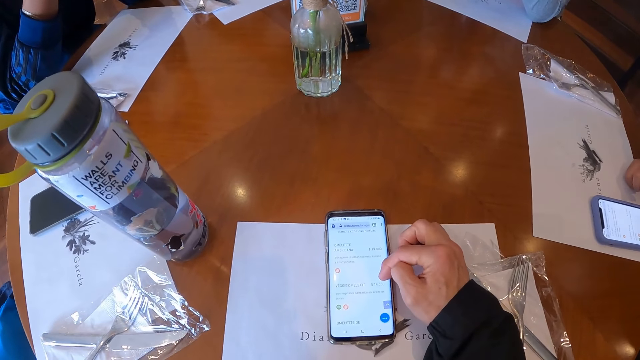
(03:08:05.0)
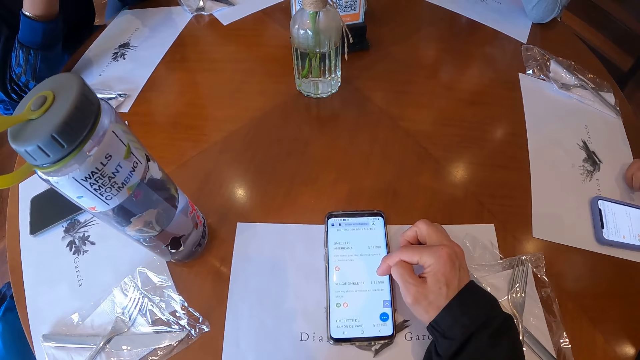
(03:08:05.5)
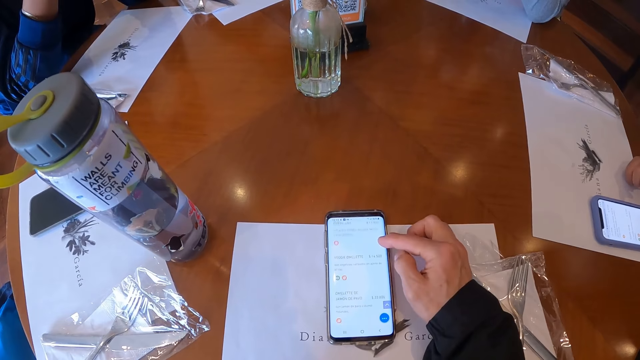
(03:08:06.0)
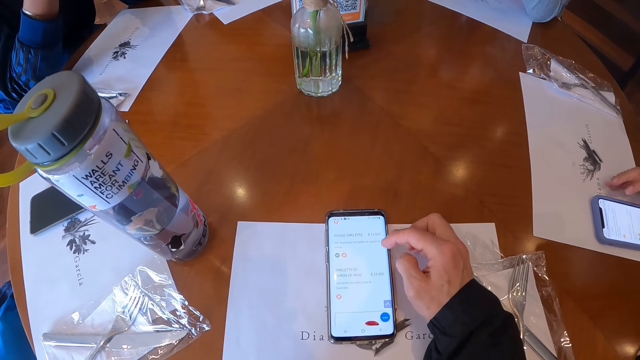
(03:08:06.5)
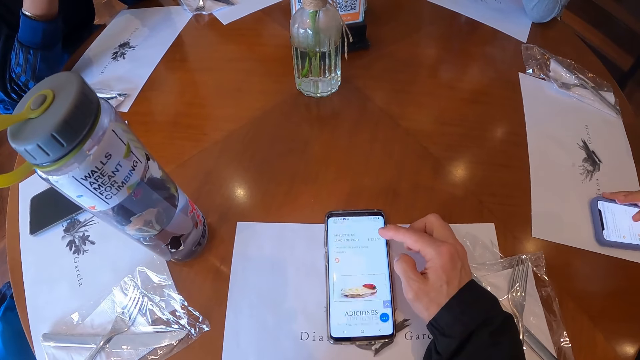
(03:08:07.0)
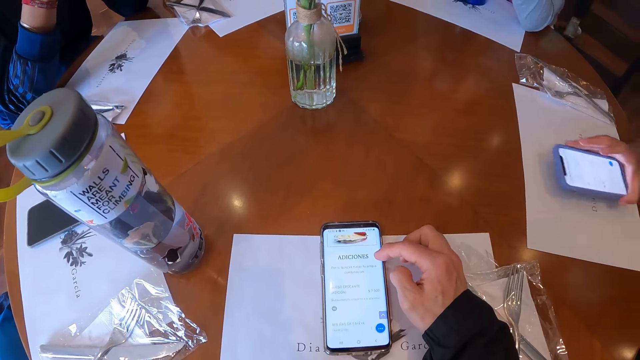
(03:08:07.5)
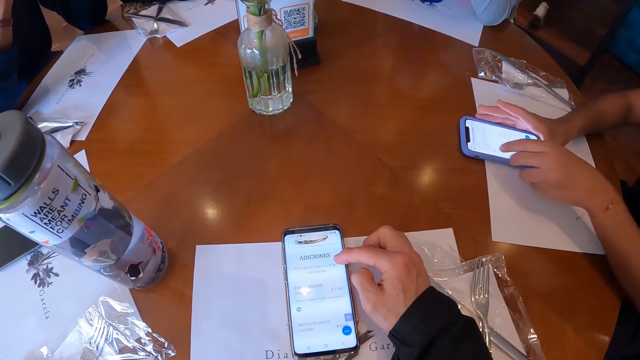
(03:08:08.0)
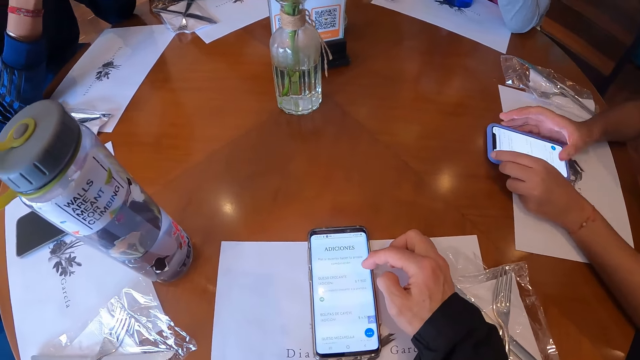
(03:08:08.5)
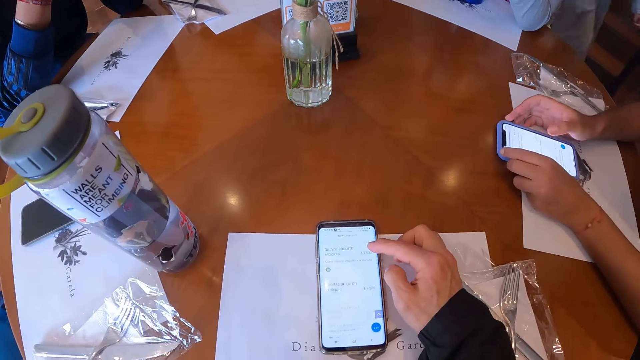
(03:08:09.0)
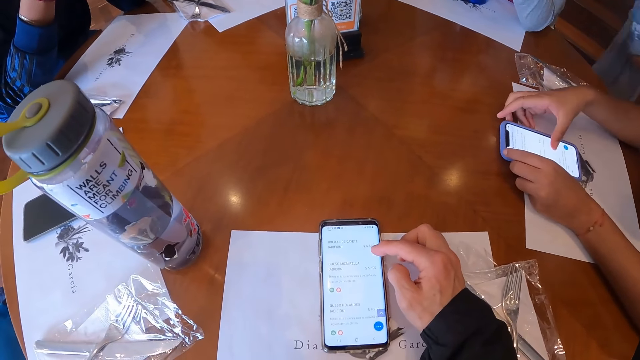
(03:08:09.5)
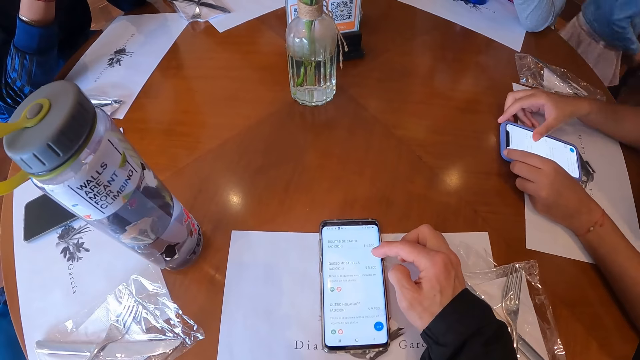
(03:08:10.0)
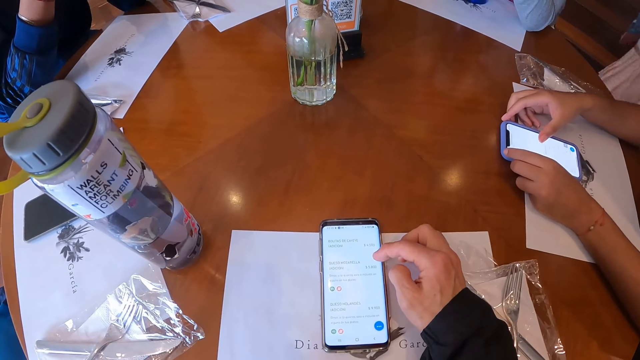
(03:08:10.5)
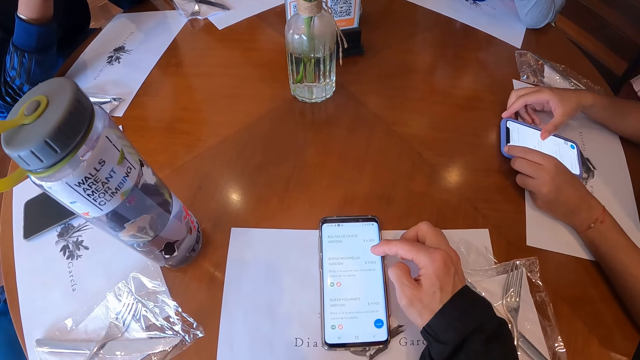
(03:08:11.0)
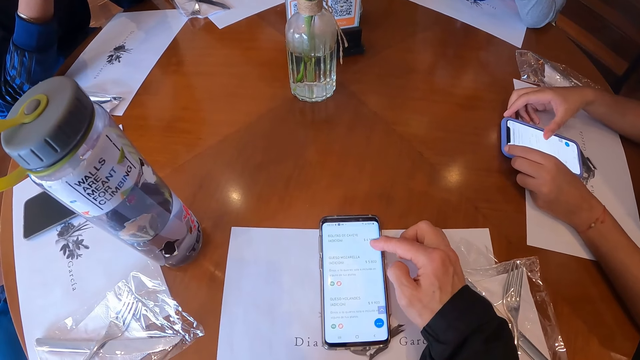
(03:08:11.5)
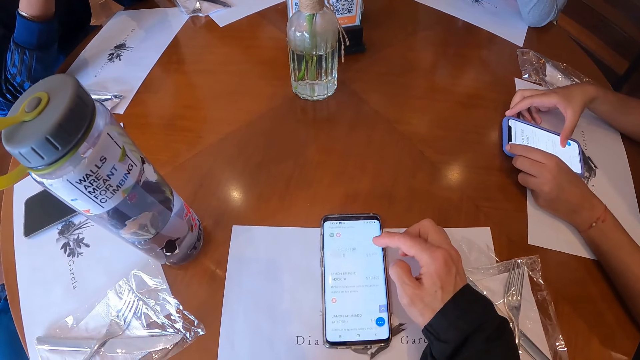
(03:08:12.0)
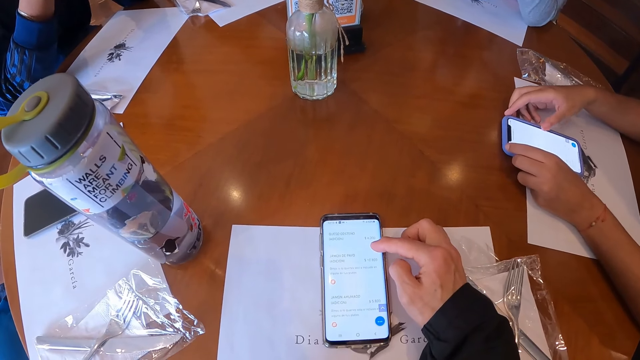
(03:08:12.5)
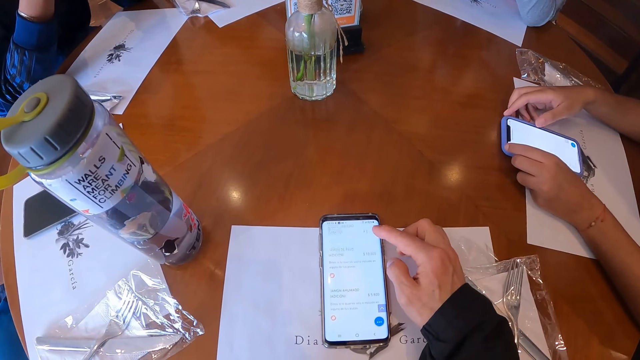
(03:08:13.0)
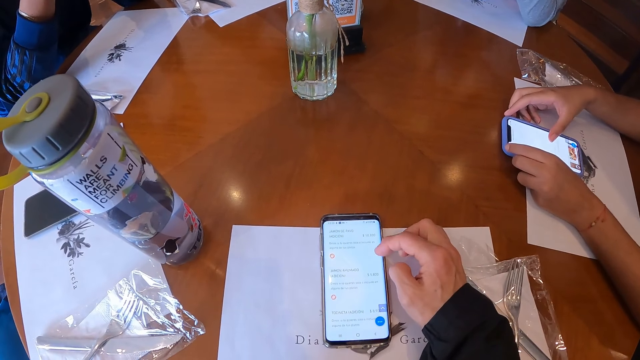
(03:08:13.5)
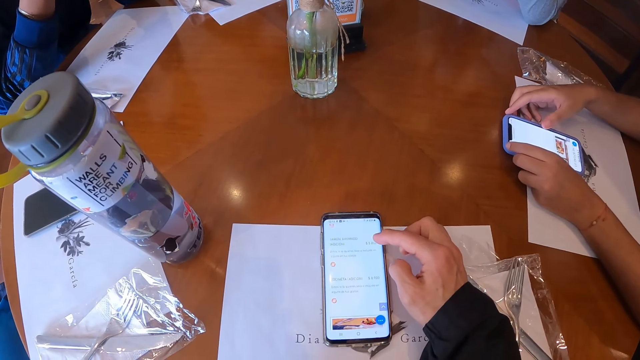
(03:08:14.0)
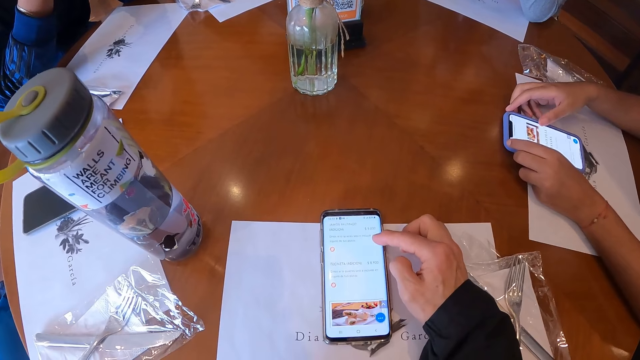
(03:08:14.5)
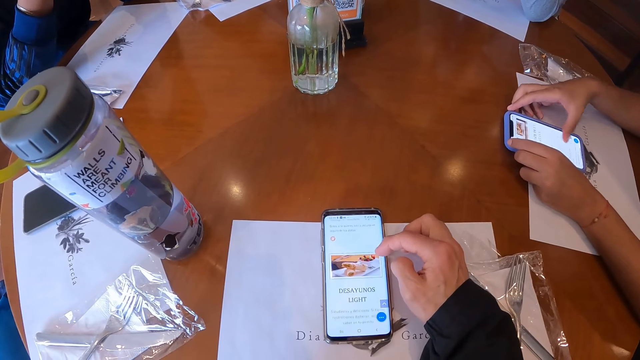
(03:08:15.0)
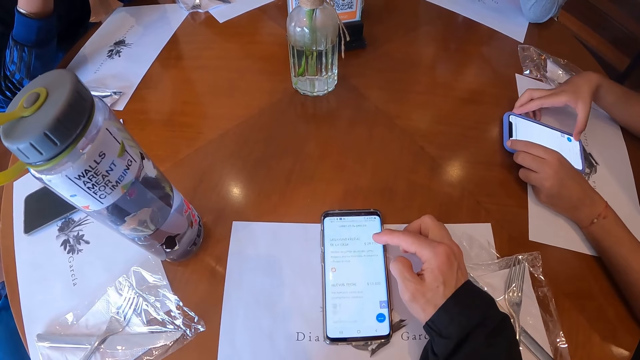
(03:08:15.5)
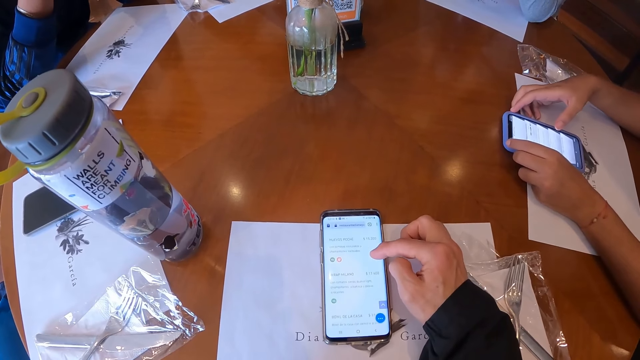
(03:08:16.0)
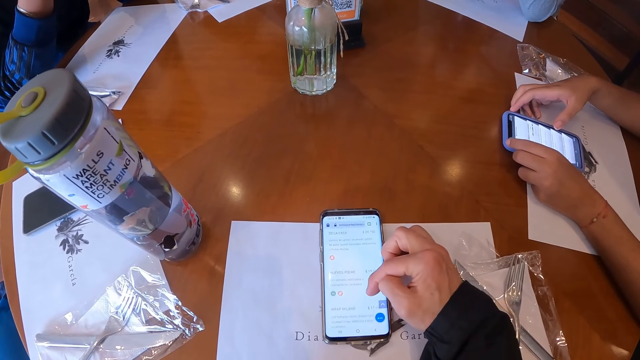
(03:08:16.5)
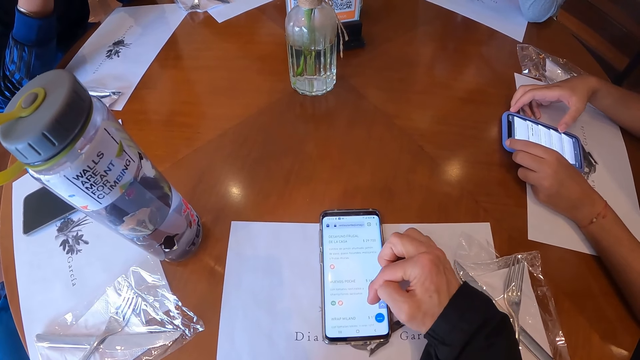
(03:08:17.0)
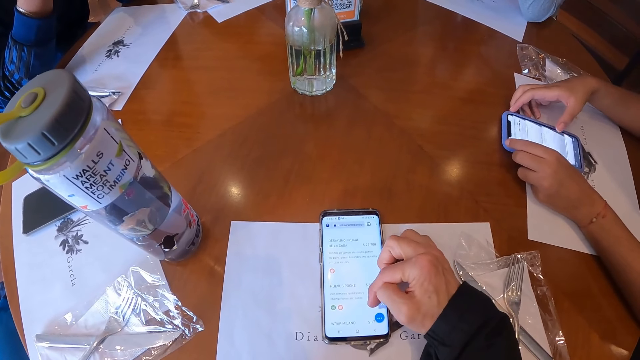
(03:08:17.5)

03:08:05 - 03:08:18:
The woman moves the phone on the table with her right hand and places her left hand on the phone on the table. The woman puts the phone on the table. The woman operates the phone on the table with her right hand. The camera wearer scrolls the phone.

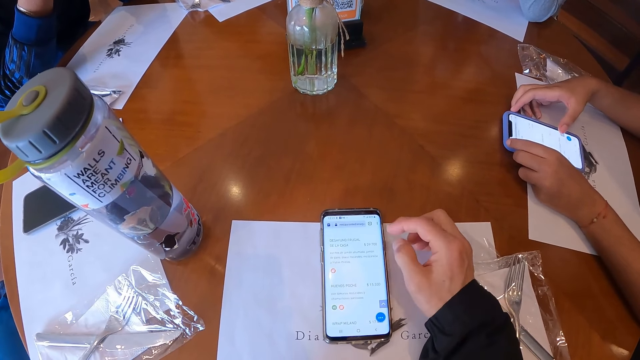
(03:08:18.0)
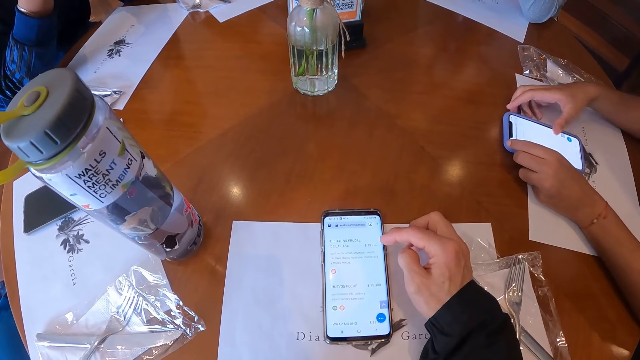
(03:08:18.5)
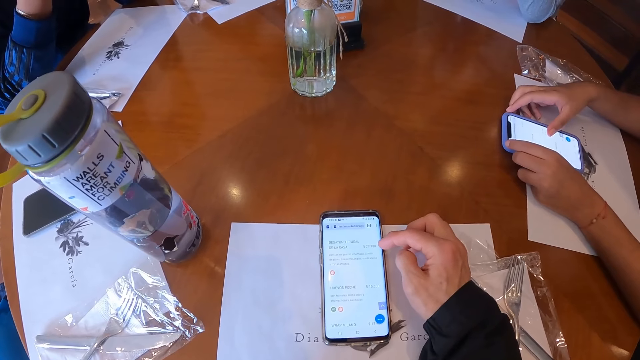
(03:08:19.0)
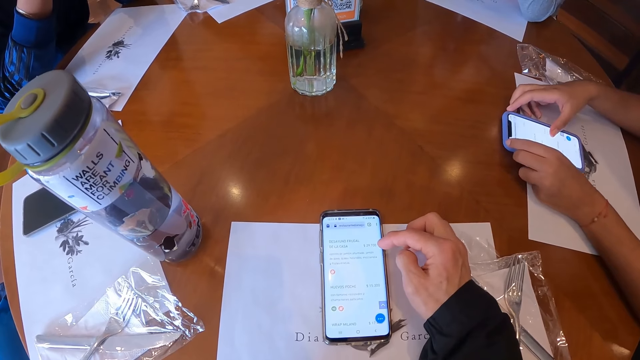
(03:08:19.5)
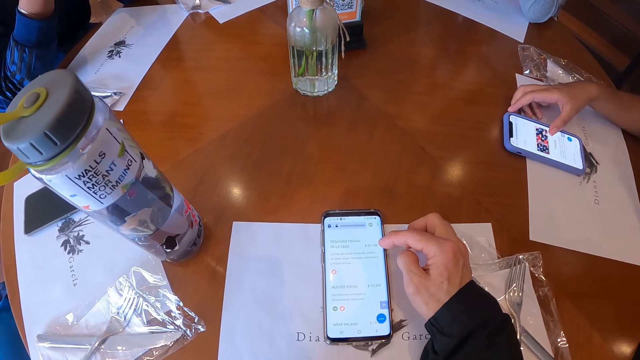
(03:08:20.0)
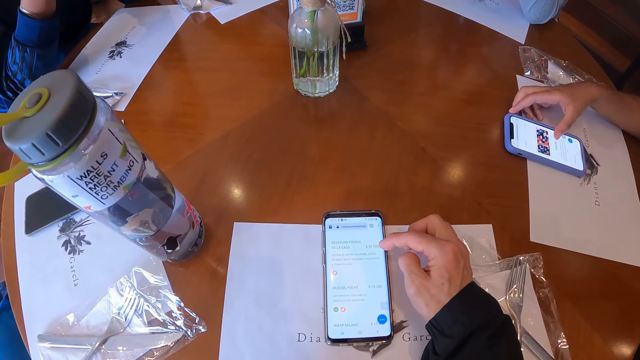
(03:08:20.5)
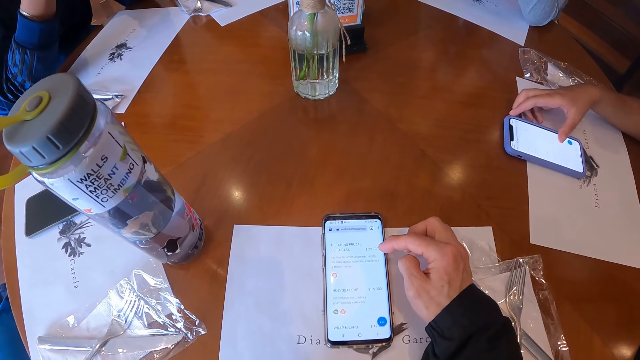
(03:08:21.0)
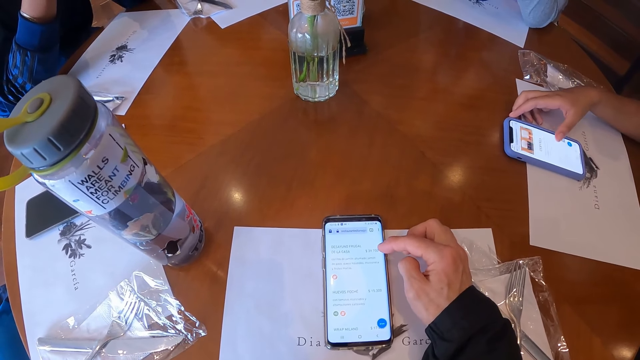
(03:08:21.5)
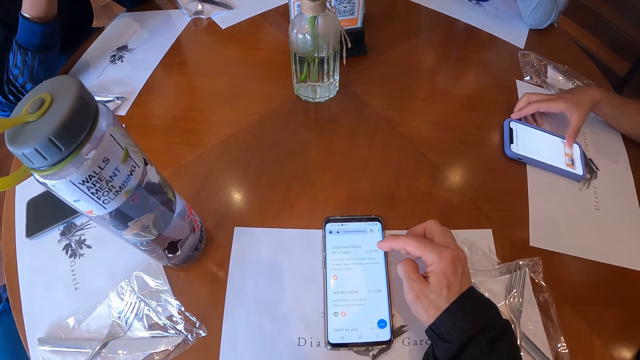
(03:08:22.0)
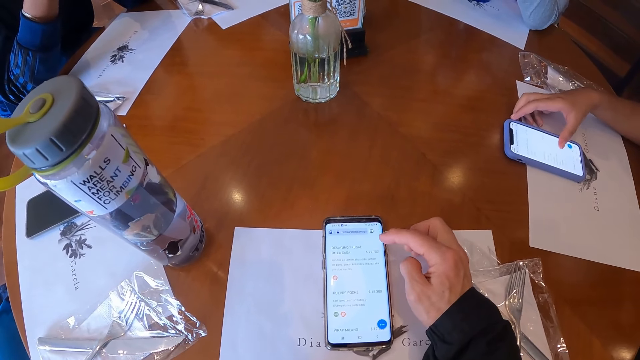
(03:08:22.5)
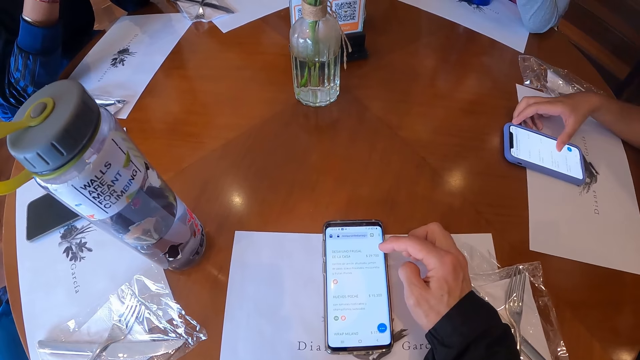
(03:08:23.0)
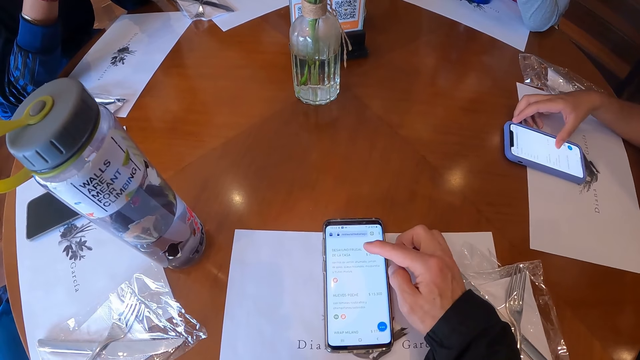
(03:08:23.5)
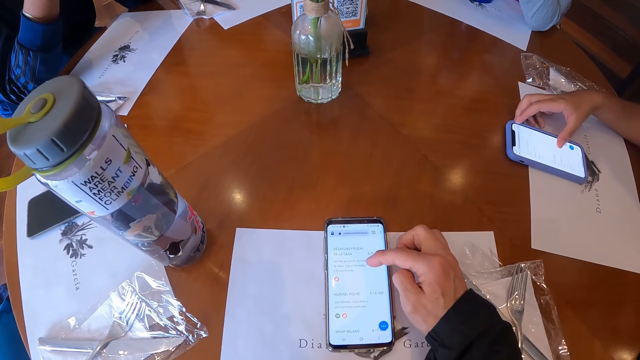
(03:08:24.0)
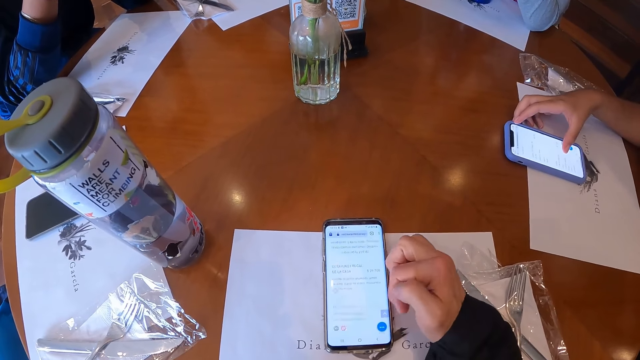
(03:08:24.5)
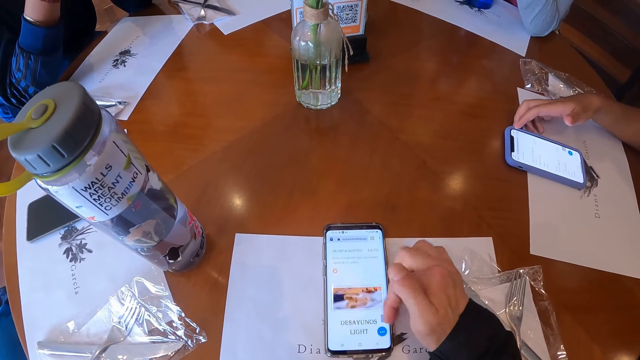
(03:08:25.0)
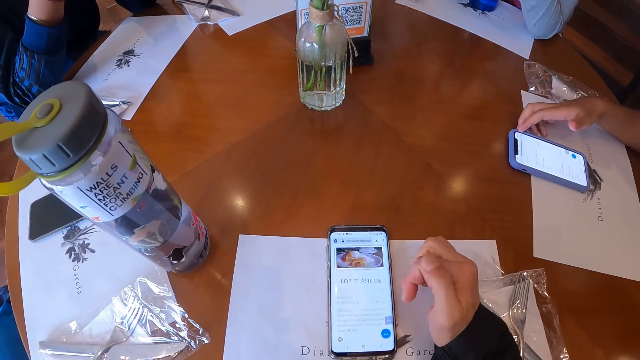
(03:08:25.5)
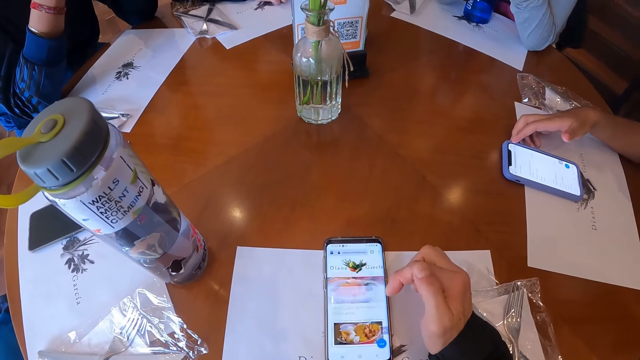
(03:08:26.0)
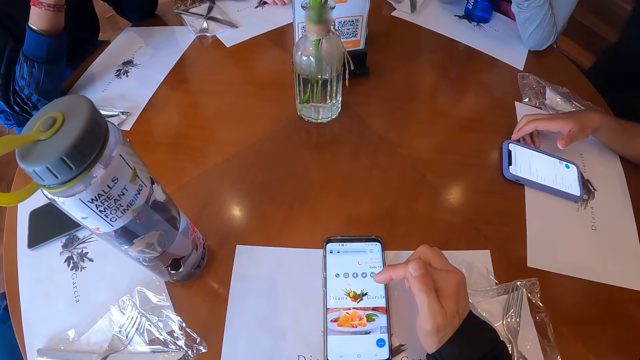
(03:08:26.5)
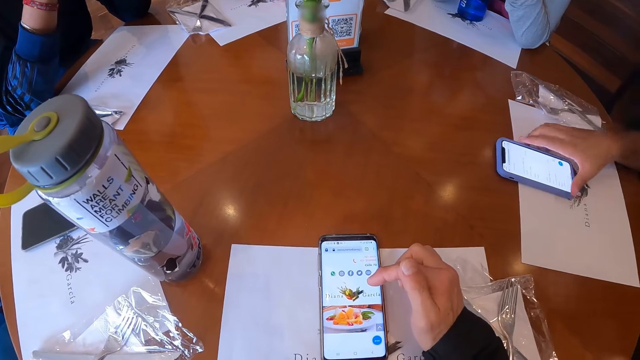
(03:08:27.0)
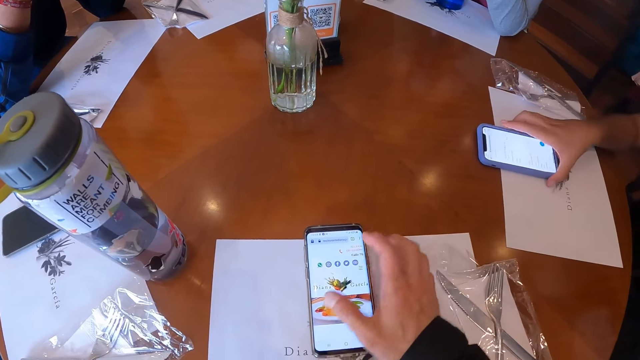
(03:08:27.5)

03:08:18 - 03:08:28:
A lady scrolls the phone. The camera wearer scrolls the phone. The lady picks up the phone on the table with her right hand.
